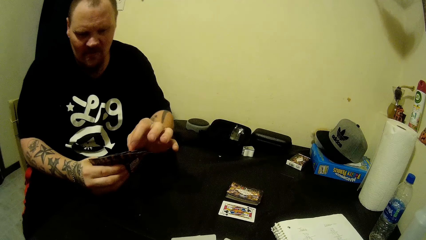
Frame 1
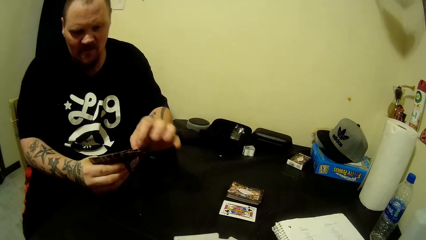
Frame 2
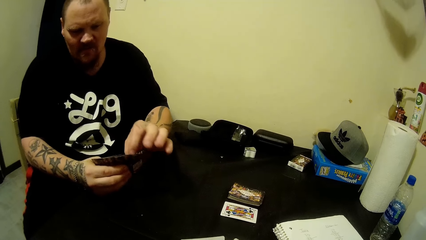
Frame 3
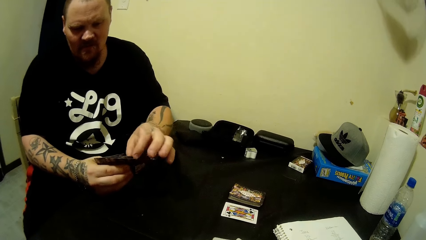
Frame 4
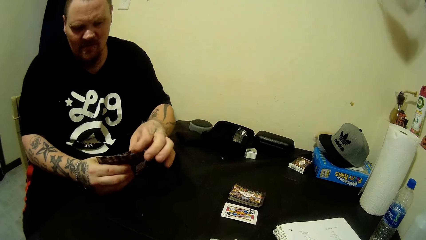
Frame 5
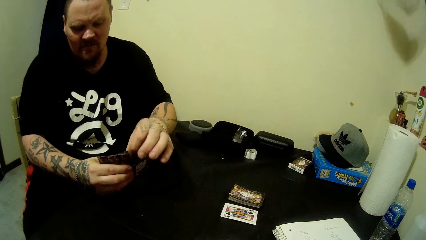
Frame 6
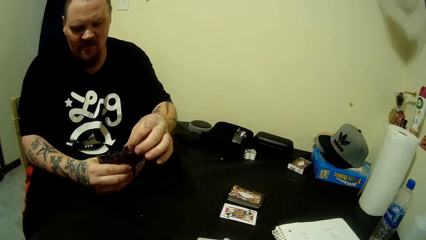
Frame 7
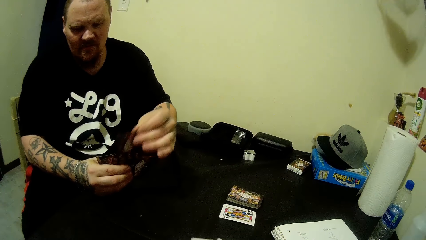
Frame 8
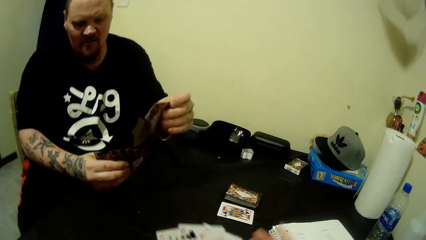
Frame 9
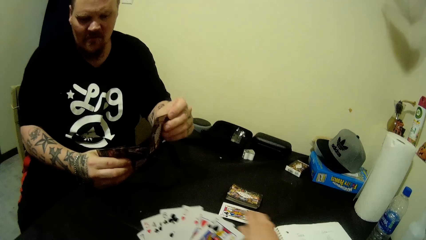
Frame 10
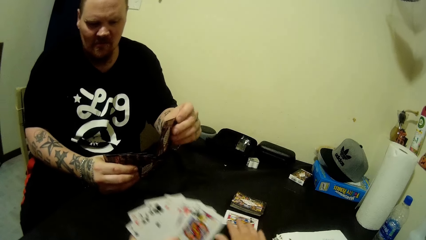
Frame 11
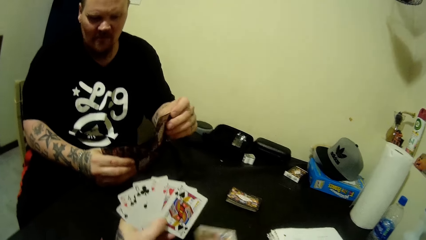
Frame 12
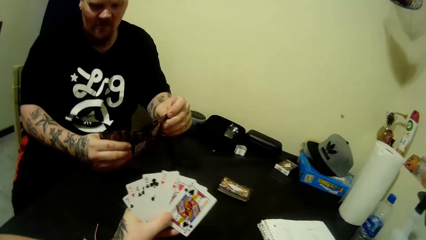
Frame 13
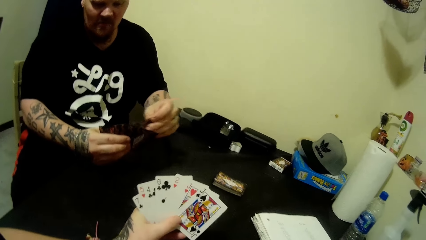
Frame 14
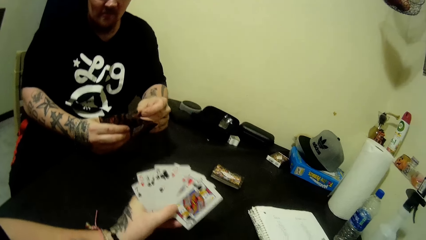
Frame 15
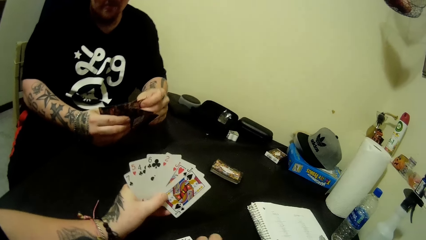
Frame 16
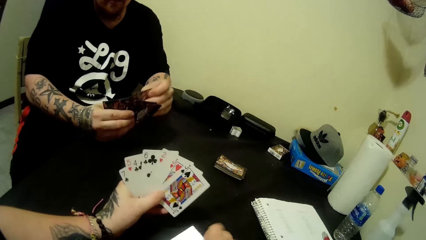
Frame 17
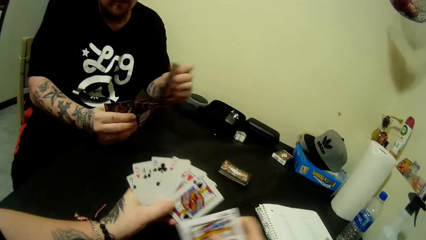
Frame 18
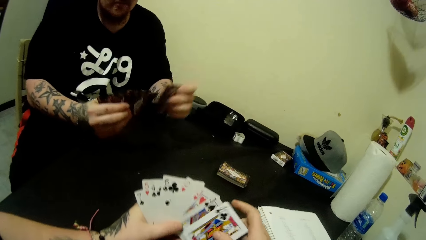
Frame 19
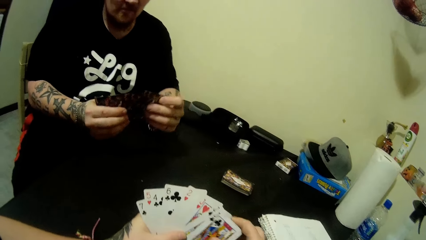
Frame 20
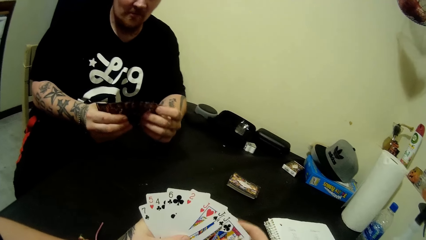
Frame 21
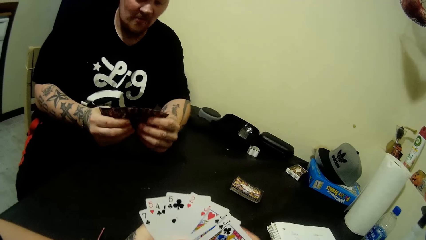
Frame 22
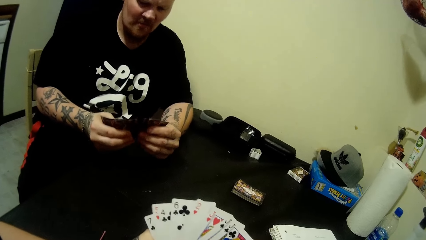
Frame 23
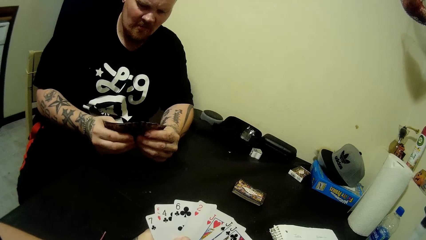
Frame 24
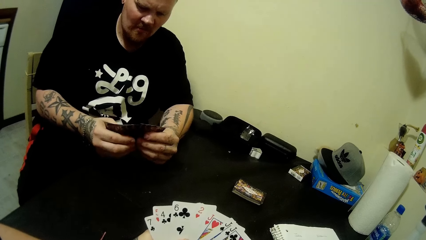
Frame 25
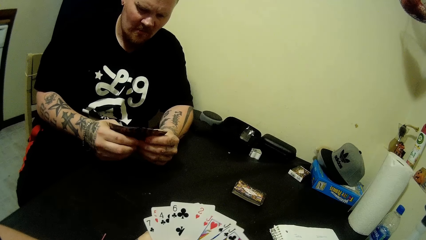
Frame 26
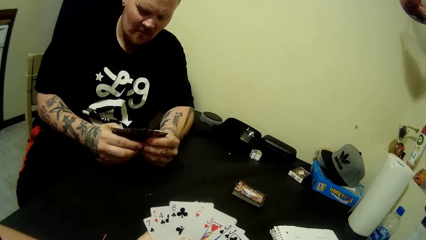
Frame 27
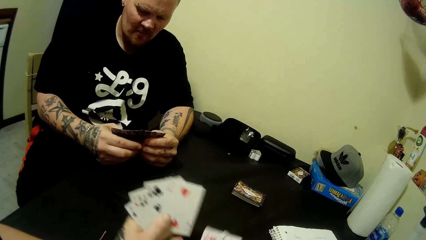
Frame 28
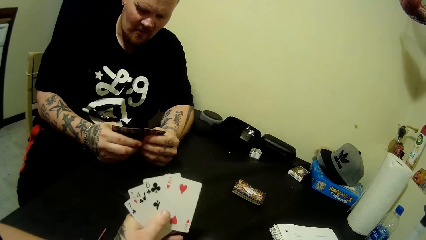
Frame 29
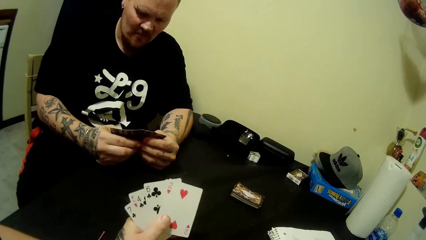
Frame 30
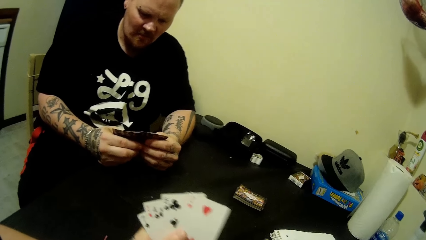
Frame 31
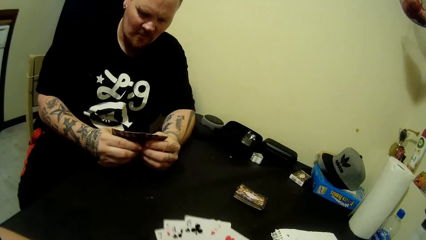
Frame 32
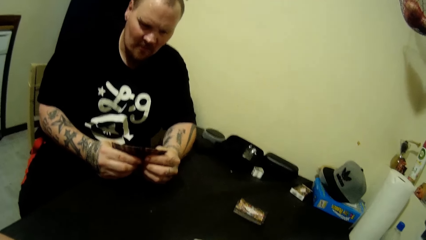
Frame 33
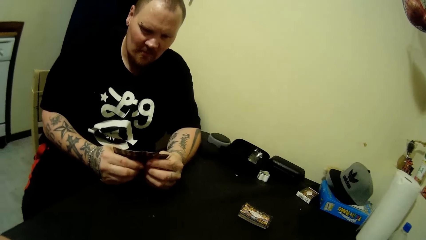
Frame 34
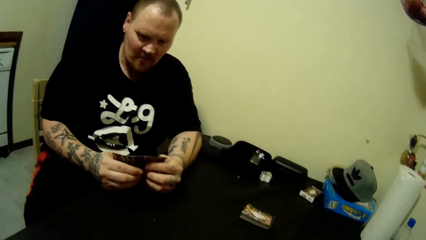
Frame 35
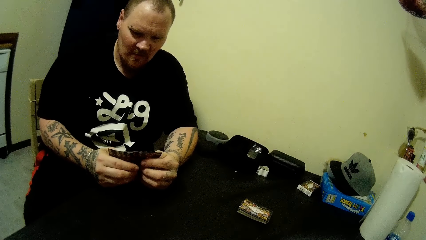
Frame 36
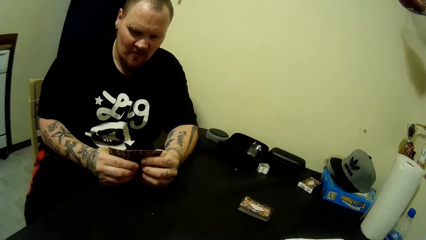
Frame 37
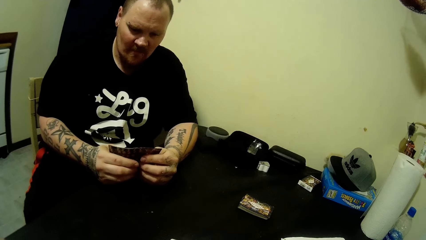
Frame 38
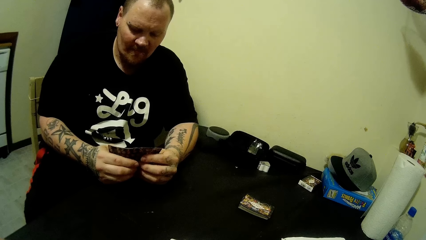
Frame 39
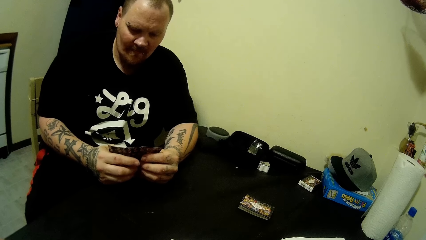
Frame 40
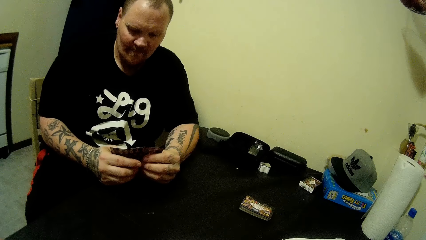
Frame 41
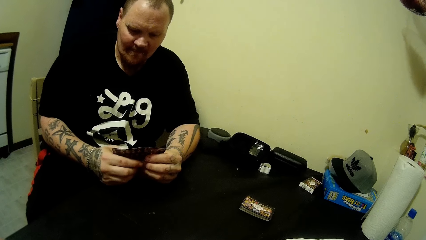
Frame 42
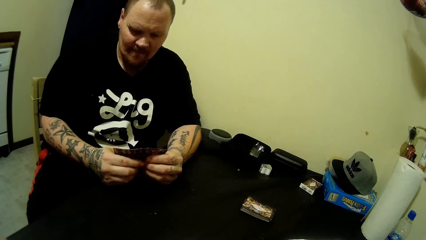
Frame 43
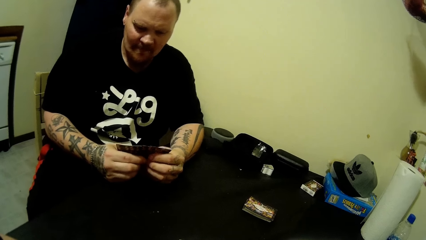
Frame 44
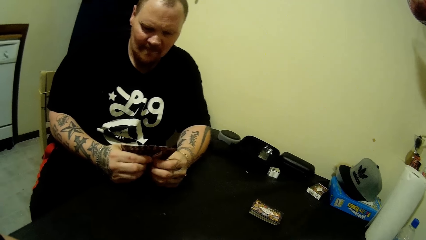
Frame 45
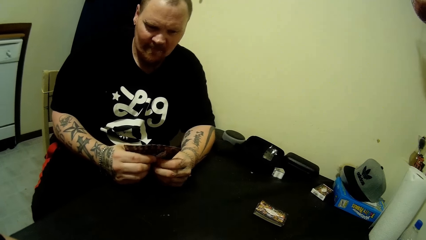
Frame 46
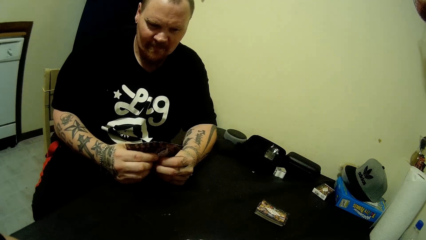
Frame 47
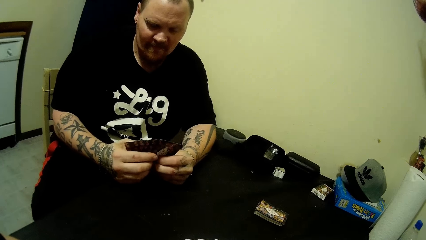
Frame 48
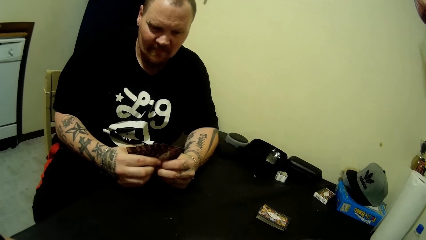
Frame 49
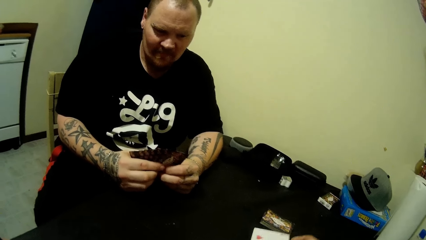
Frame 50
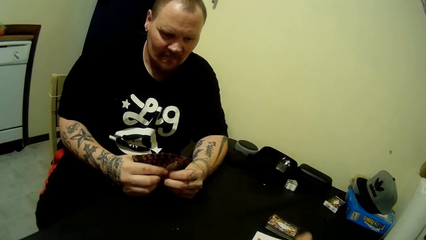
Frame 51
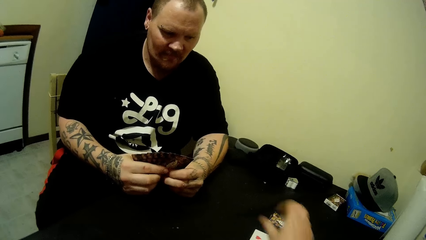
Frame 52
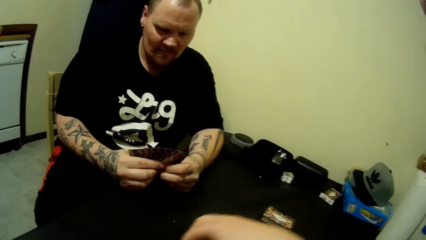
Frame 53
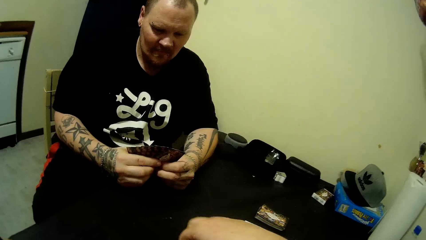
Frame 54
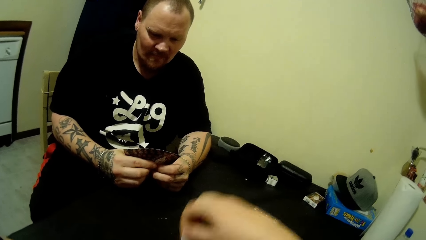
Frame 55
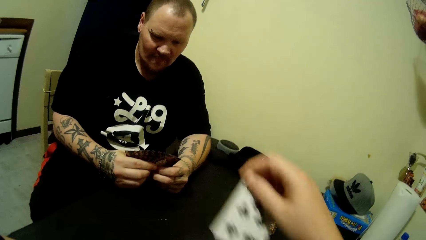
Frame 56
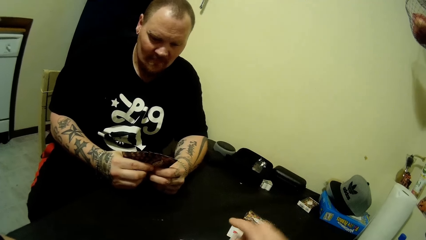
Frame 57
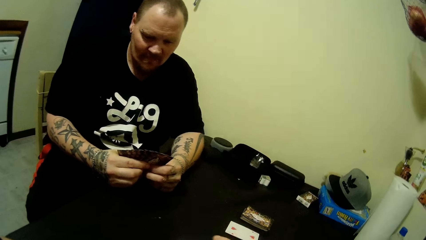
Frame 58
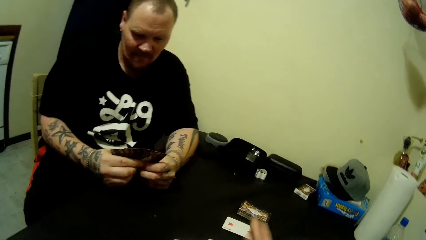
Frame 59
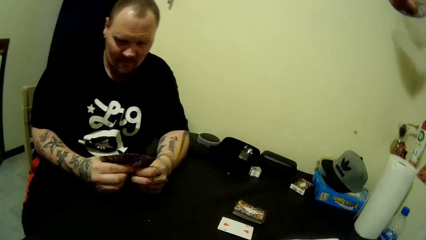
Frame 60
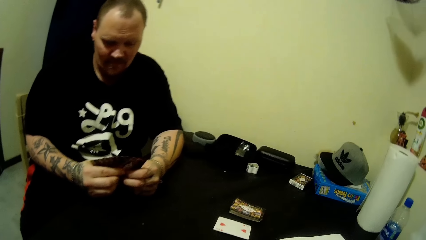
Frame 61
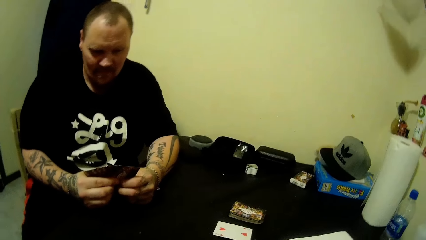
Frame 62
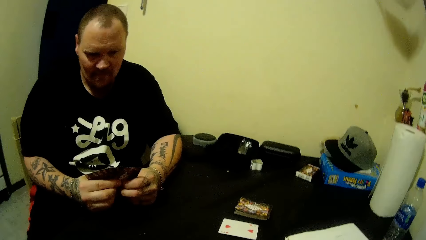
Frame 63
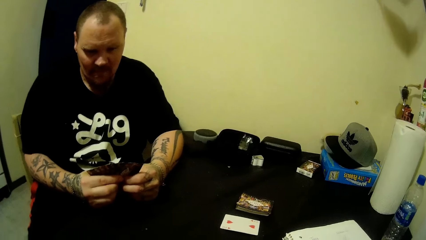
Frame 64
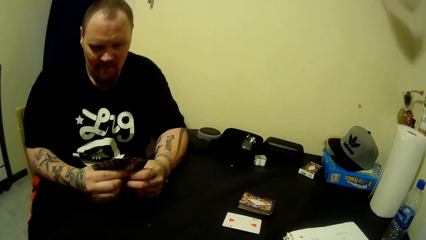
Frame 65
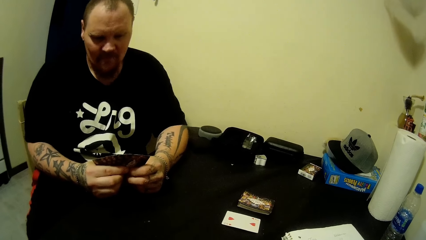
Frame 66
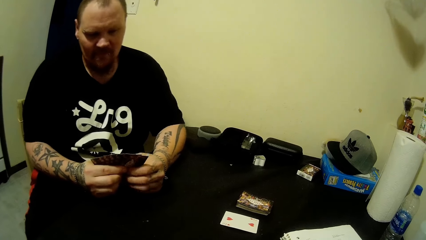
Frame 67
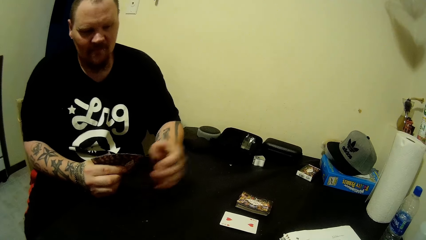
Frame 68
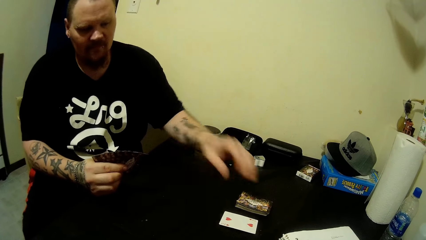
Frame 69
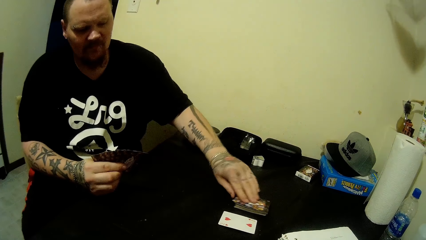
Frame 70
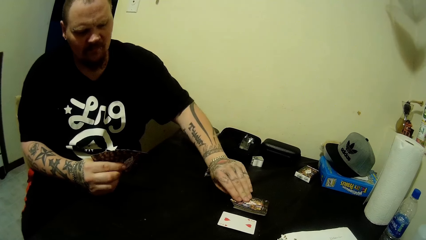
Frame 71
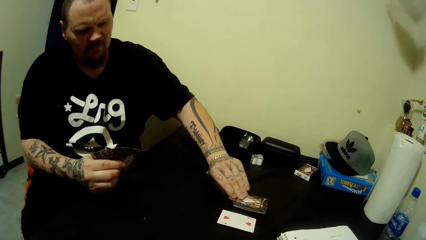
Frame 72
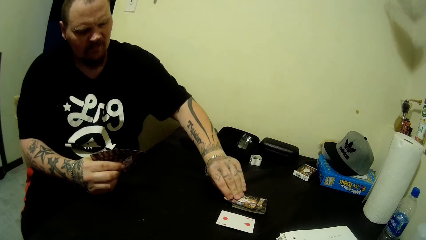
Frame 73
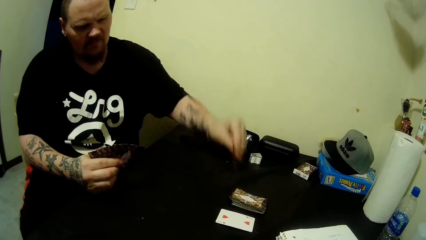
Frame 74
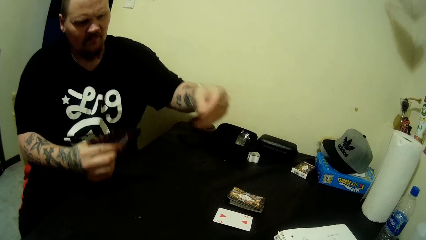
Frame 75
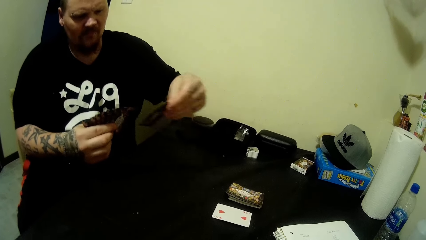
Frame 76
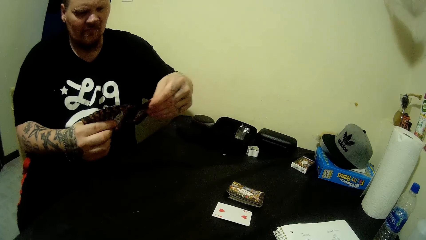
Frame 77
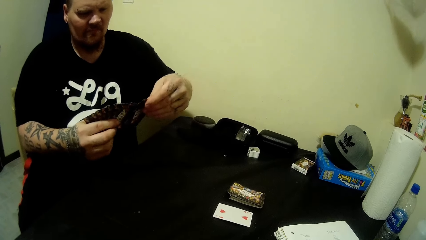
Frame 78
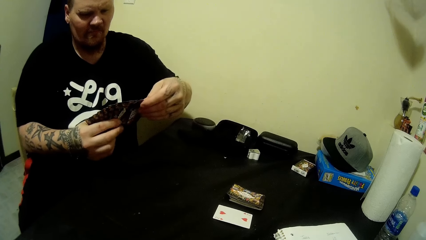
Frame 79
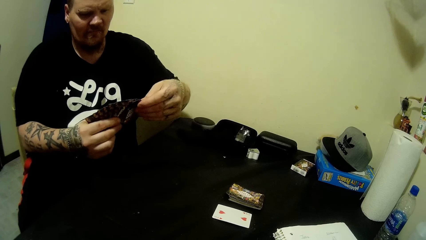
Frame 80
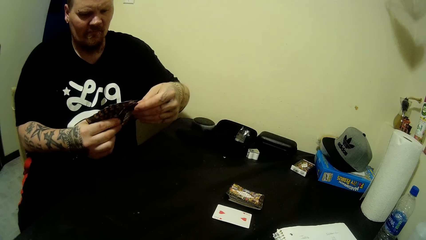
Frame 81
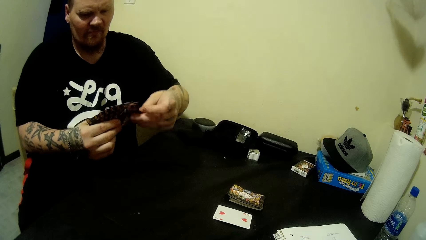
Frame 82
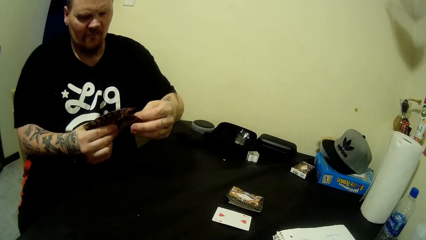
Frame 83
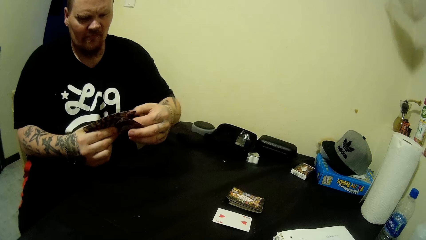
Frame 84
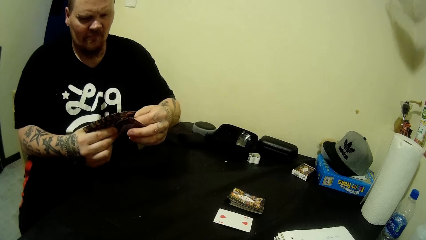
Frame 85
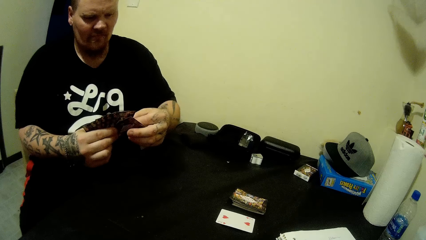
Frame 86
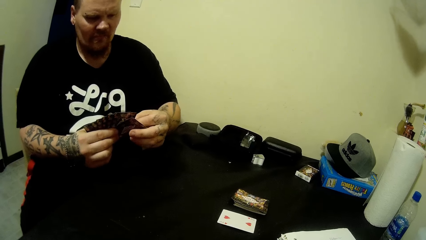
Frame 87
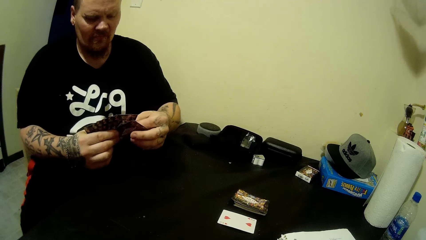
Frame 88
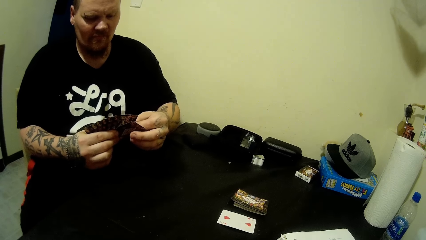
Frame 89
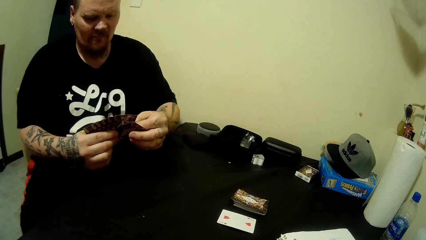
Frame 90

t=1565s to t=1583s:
The camera wearer collects cards in the hand. A man picks up a card from the deck of cards on the table with his left hand. He adds the card in his left hand to the cards in his right hand.
